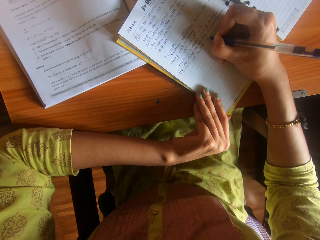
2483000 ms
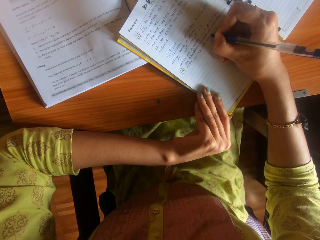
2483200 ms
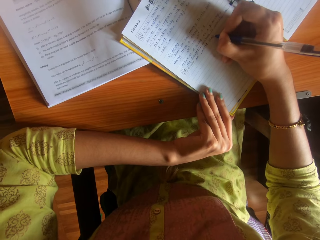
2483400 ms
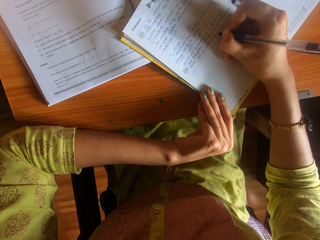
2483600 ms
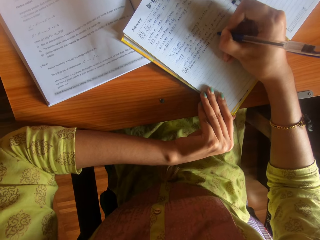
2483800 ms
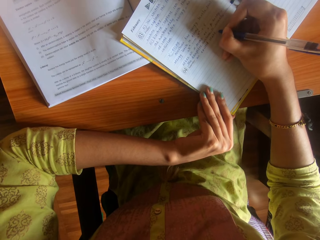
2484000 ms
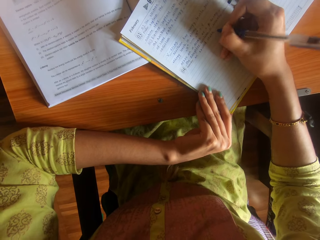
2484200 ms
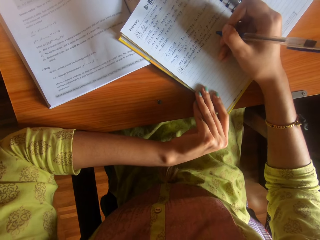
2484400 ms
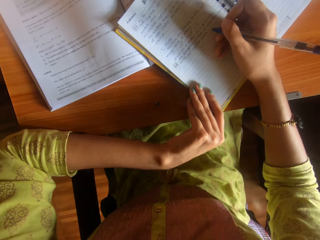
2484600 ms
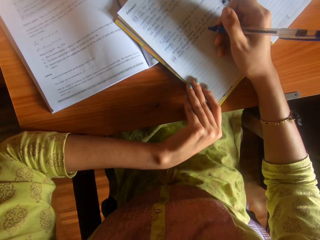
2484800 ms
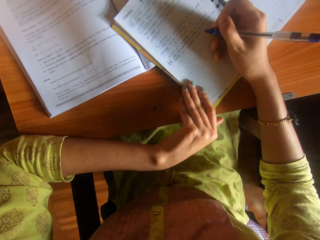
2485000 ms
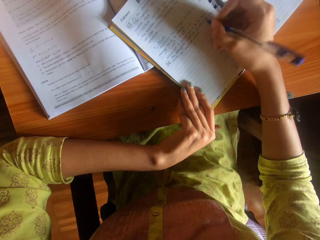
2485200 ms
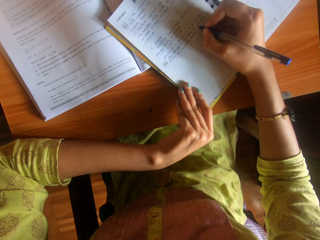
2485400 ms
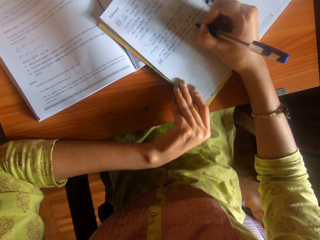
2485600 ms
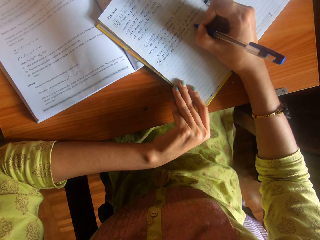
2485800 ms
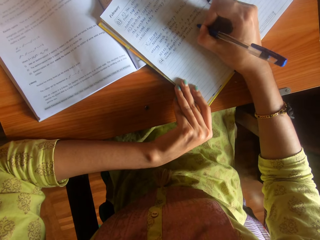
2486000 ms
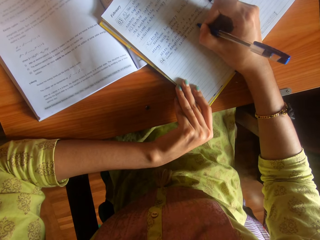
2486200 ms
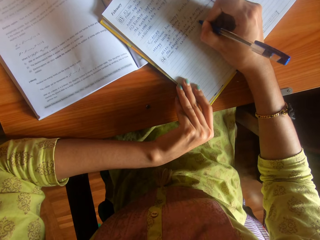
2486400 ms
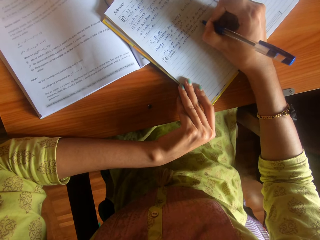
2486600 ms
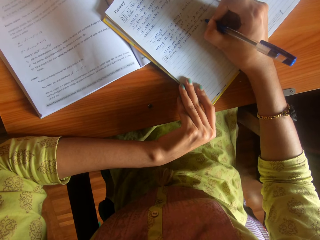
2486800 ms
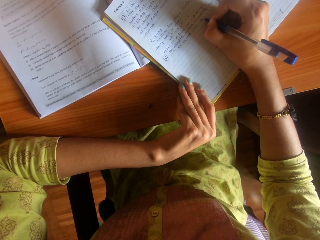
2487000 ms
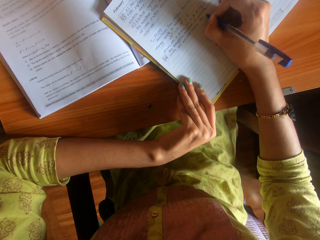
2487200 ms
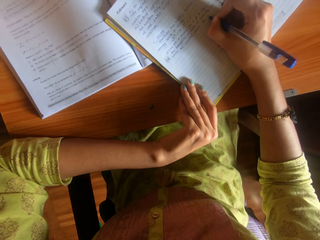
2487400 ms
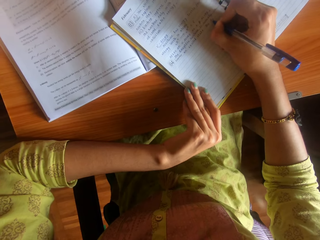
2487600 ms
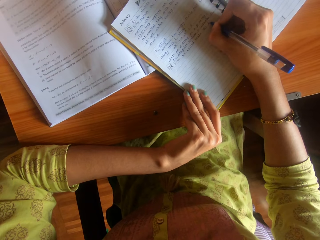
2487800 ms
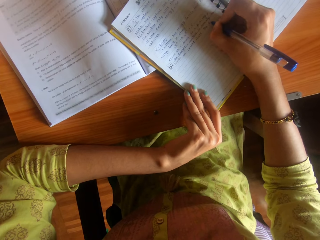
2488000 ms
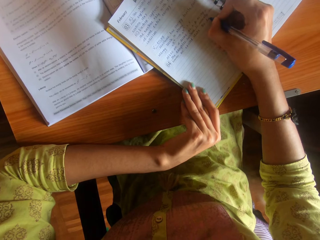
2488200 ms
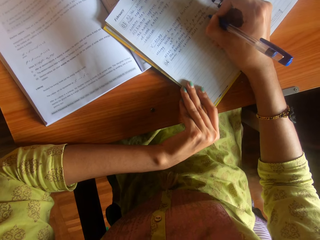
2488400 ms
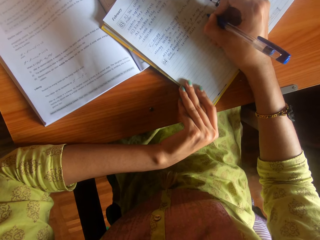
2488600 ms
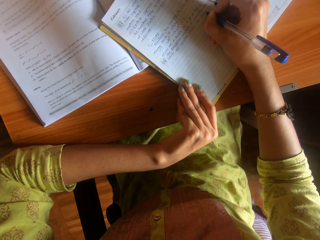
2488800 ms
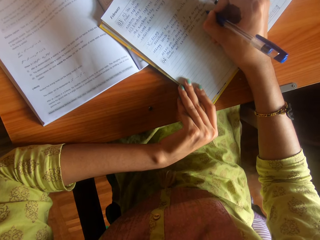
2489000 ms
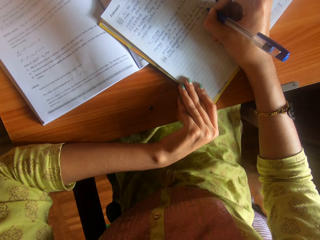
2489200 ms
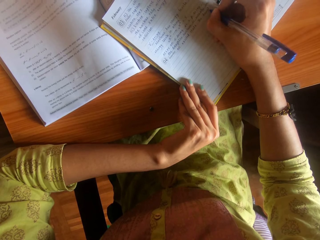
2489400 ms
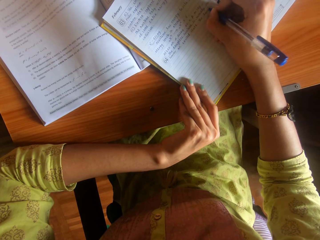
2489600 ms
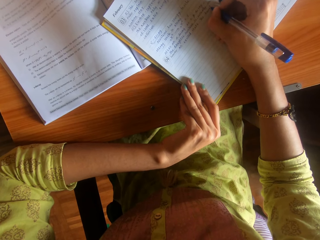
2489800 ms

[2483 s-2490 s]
The camera wearer adjusts the book on the table with her left hand.

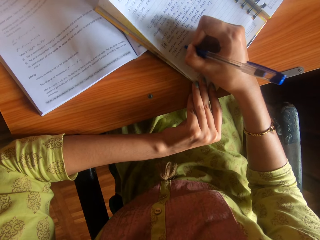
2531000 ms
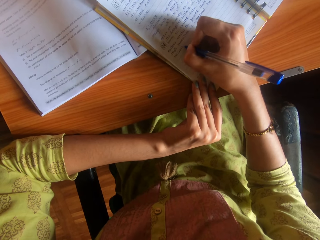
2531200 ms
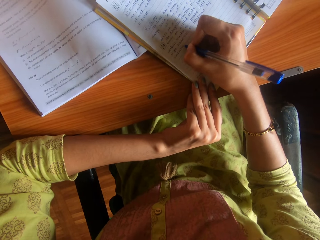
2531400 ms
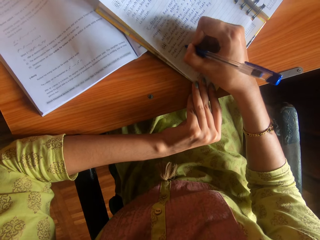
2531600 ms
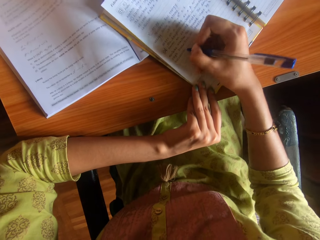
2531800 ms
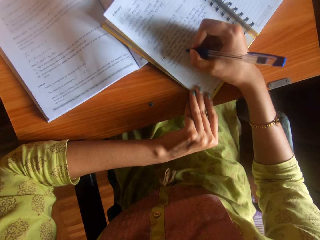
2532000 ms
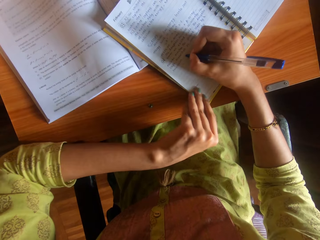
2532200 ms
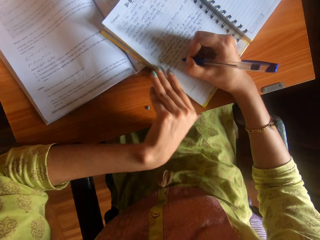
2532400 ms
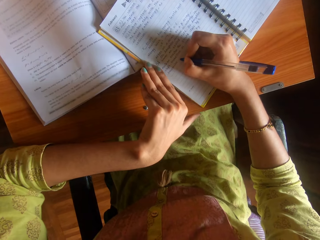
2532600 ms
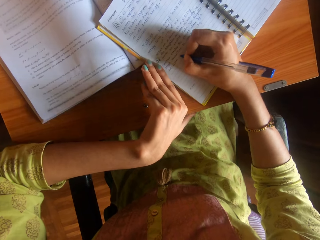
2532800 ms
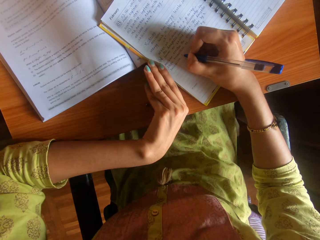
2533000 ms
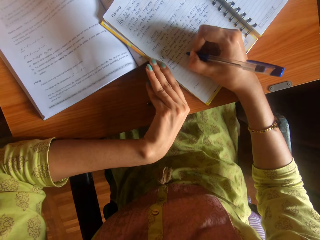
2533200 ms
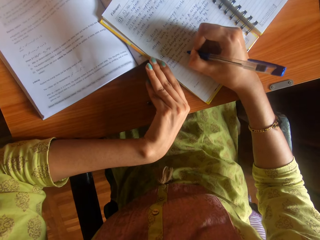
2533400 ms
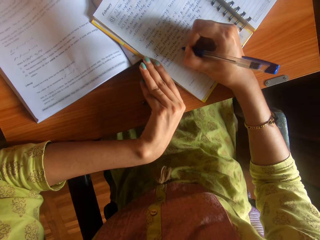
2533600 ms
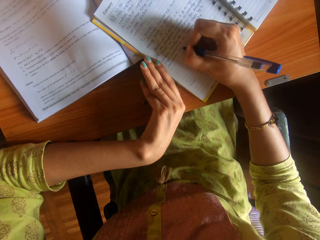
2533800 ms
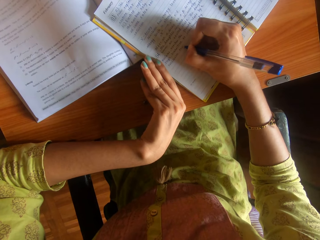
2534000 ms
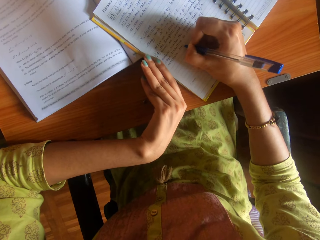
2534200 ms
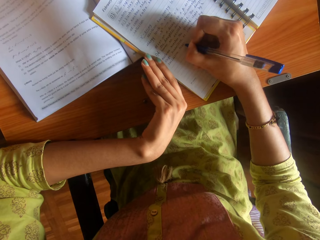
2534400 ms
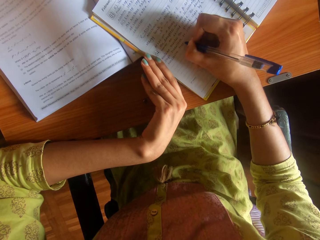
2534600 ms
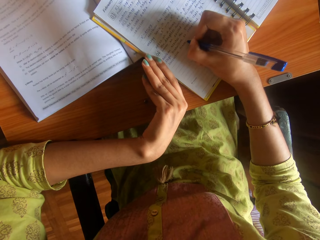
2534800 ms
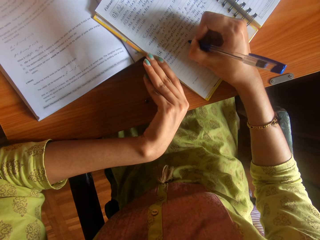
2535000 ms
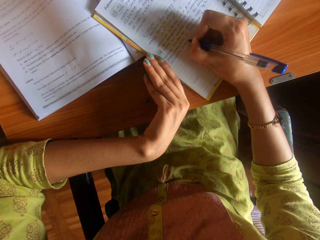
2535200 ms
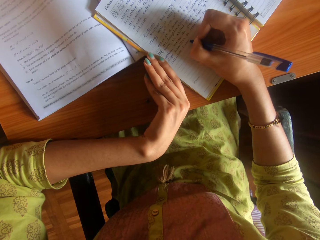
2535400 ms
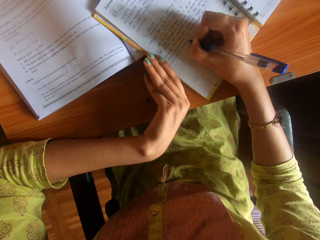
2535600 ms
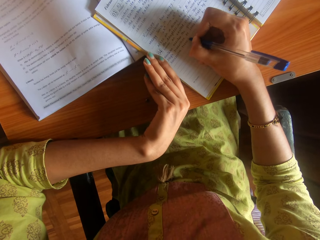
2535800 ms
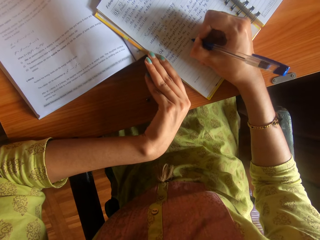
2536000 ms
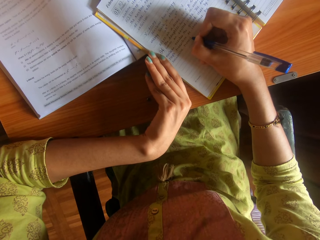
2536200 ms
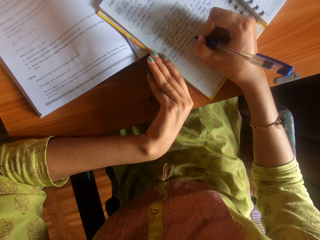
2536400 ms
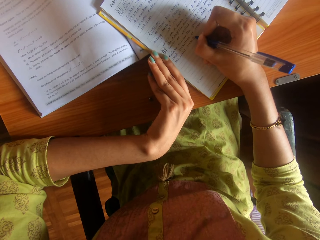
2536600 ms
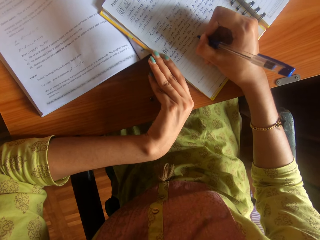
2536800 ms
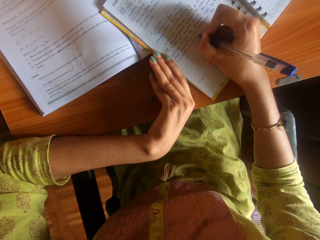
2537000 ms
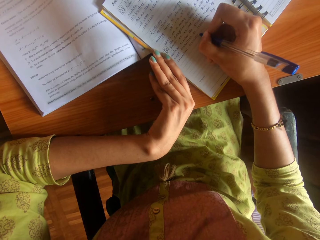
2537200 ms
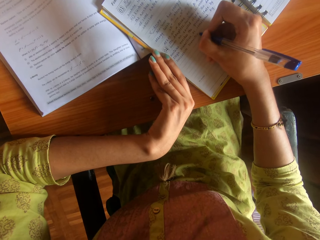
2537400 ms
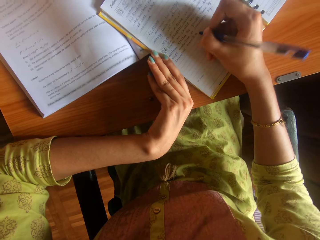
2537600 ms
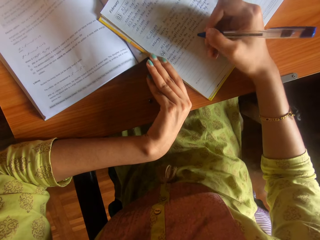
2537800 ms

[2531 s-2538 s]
The camera wearer pins down the book on the table with her left hand.

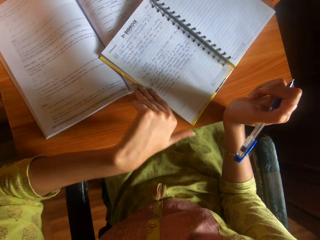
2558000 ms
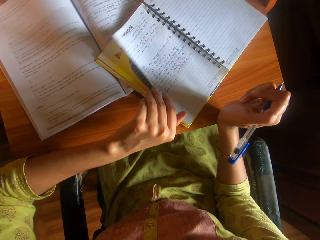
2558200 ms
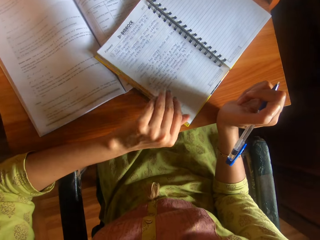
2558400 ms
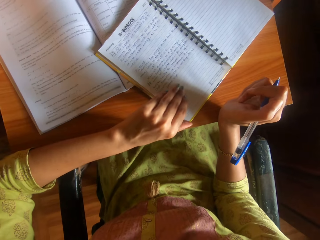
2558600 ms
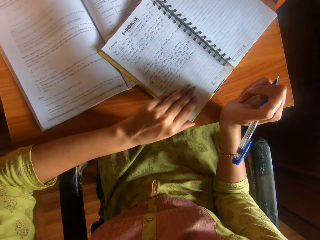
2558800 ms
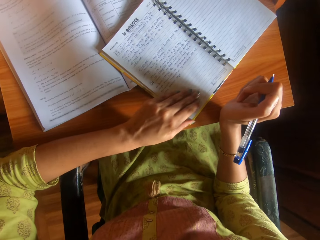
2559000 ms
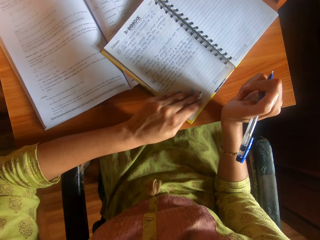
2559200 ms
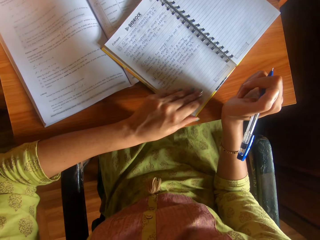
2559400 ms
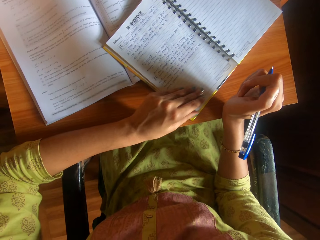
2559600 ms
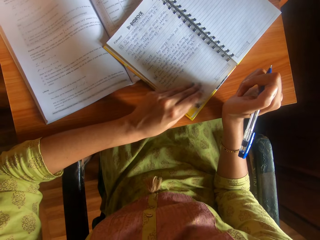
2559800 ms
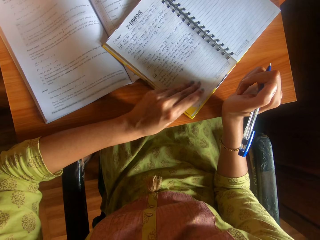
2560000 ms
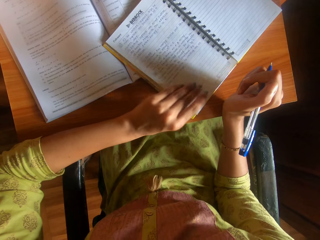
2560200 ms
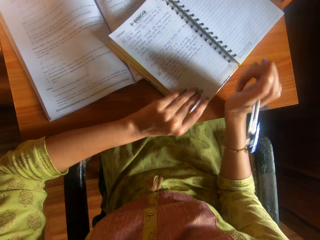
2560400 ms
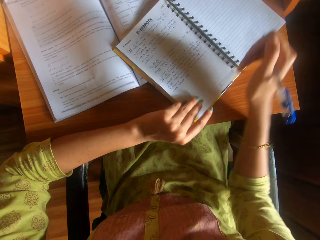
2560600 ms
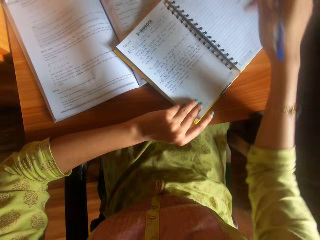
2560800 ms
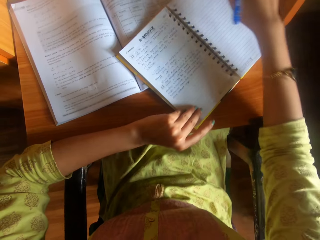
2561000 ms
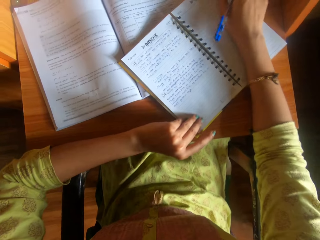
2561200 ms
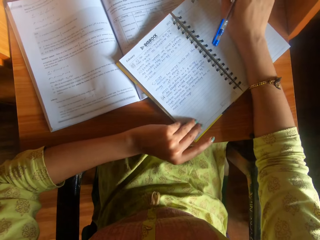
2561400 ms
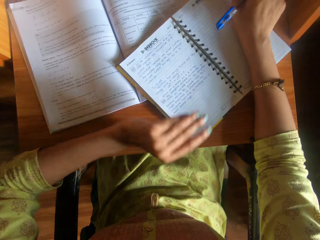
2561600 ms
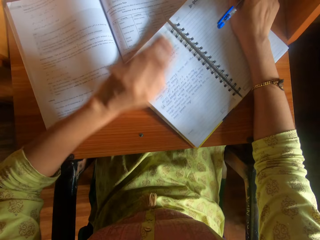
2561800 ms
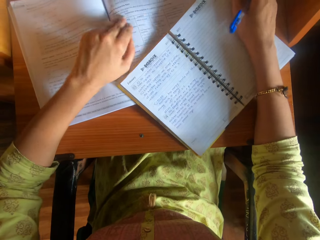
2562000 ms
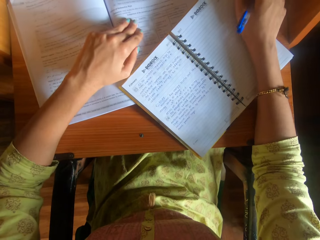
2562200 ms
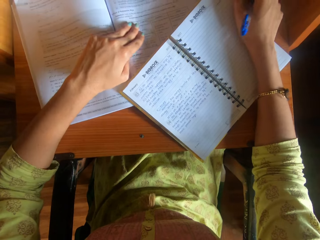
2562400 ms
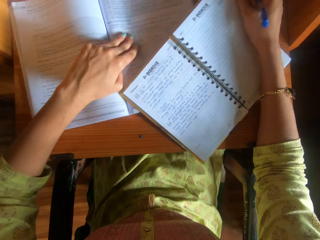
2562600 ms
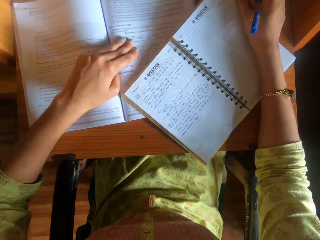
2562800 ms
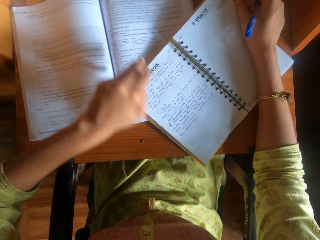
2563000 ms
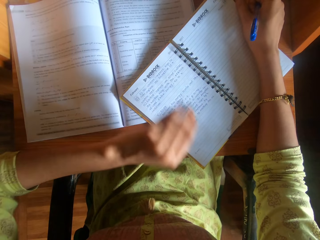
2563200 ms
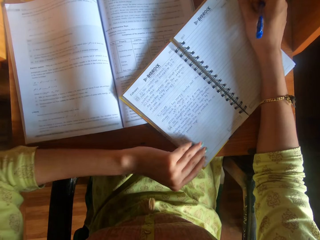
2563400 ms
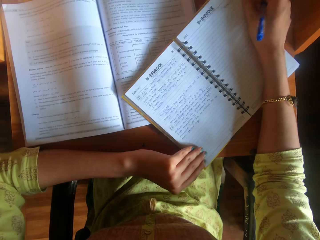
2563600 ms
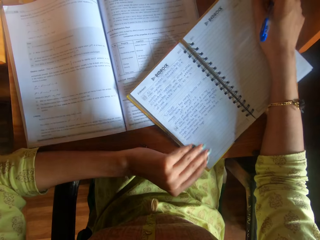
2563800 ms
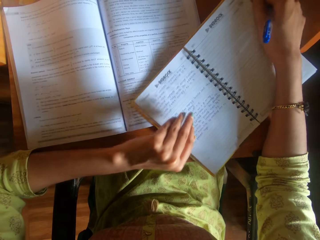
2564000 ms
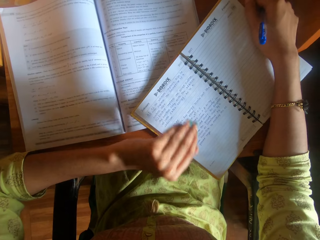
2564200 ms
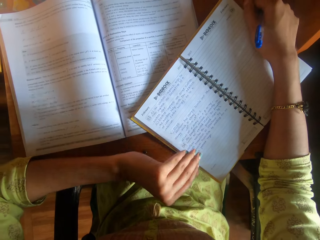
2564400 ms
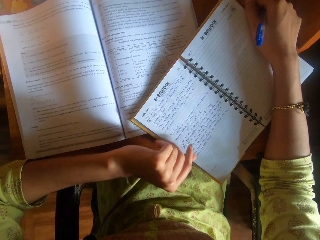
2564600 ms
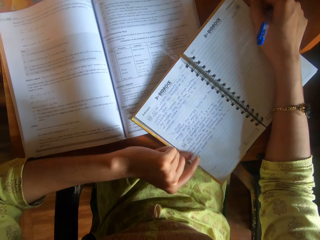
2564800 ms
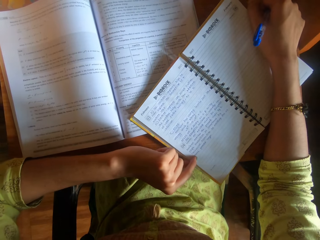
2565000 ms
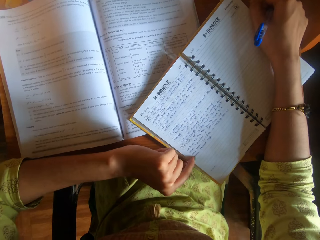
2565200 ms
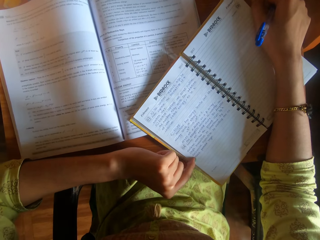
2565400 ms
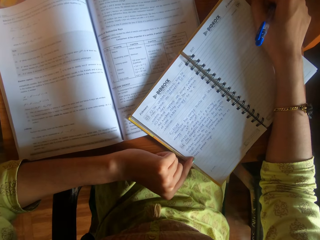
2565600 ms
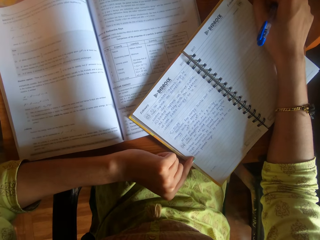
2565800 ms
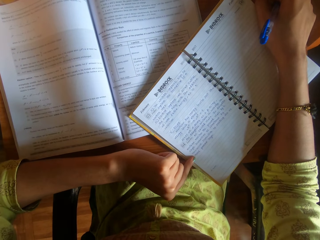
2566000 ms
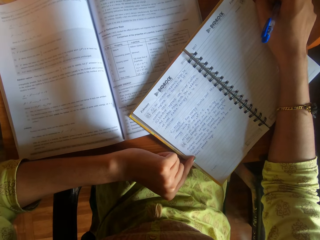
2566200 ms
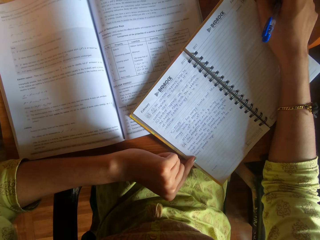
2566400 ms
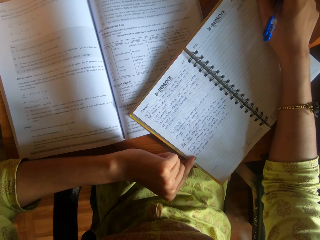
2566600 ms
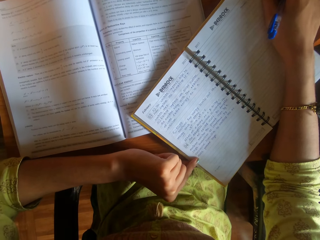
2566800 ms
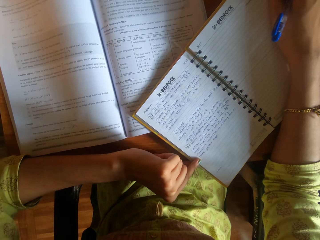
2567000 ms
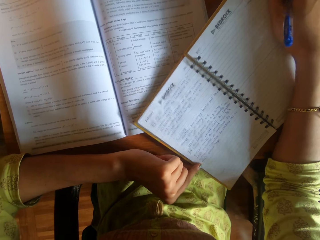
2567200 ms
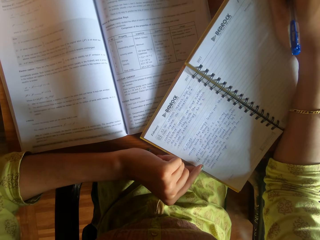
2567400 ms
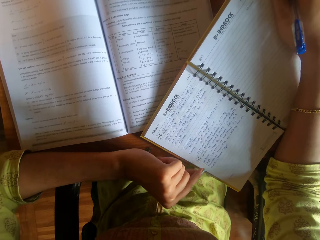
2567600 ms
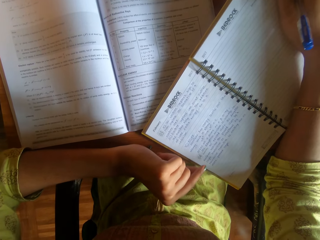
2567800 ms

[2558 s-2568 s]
The camera wearer lifts the pages of the book on the table with her left hand. She moves the book on the table with her left and right hands. She moves the books on the table with both hands. She looks at the book.
